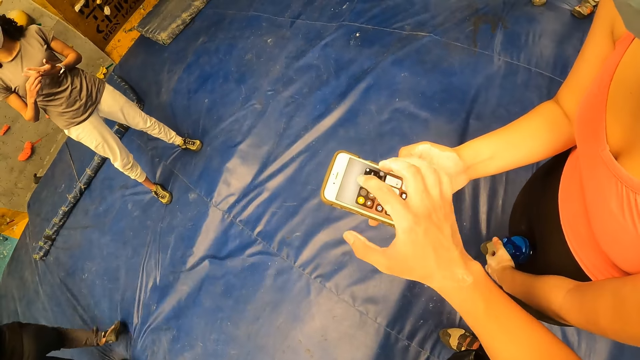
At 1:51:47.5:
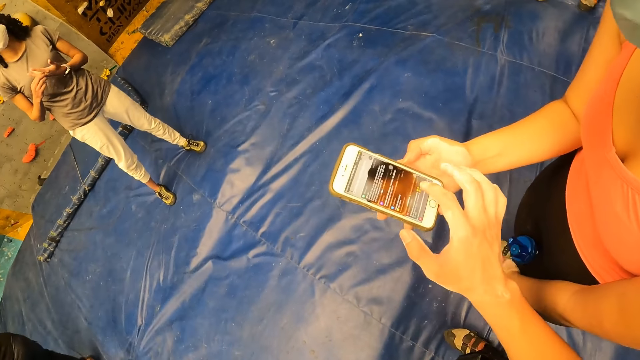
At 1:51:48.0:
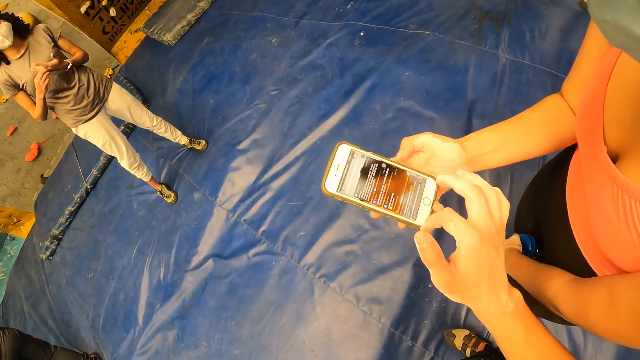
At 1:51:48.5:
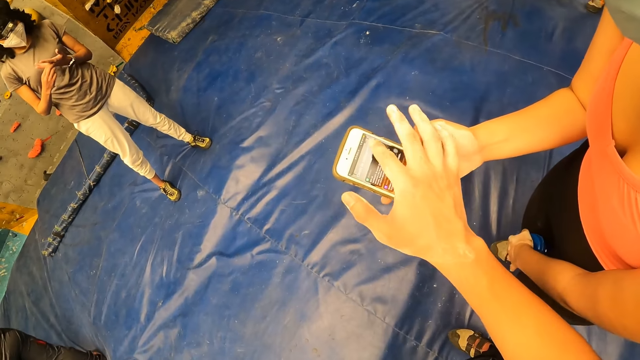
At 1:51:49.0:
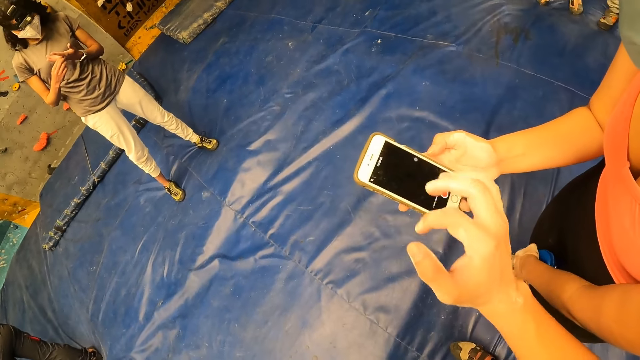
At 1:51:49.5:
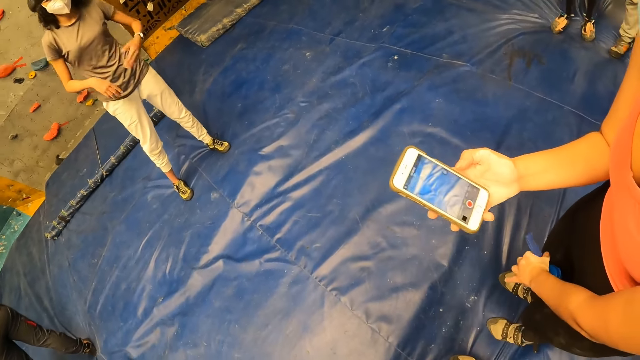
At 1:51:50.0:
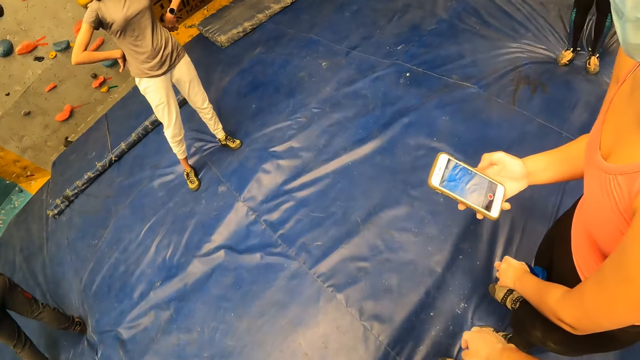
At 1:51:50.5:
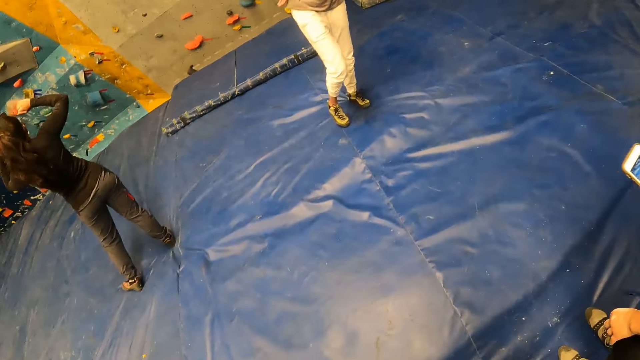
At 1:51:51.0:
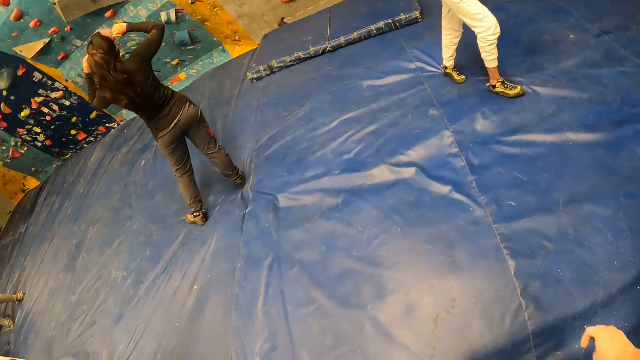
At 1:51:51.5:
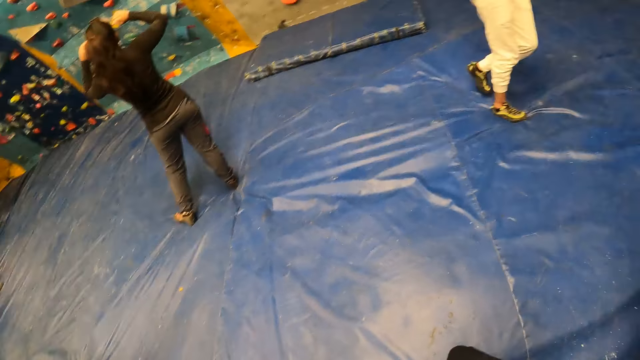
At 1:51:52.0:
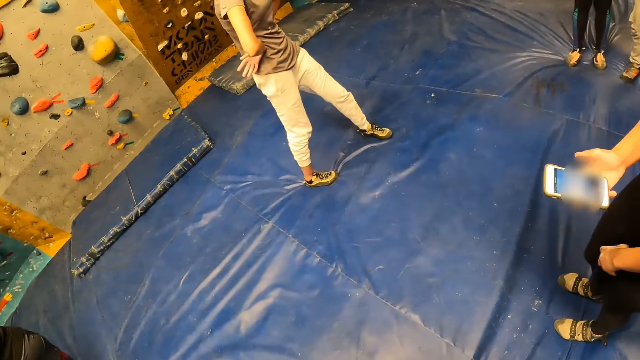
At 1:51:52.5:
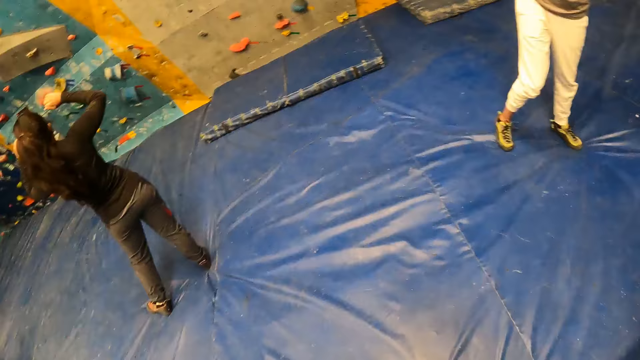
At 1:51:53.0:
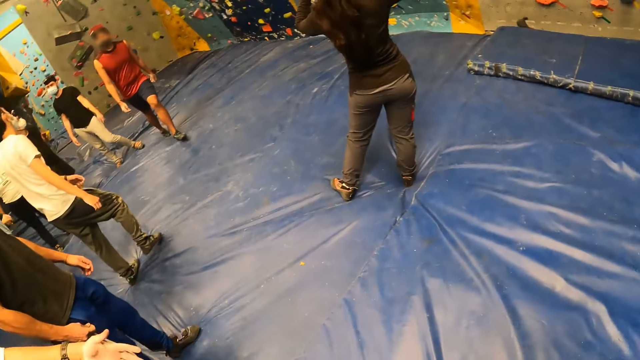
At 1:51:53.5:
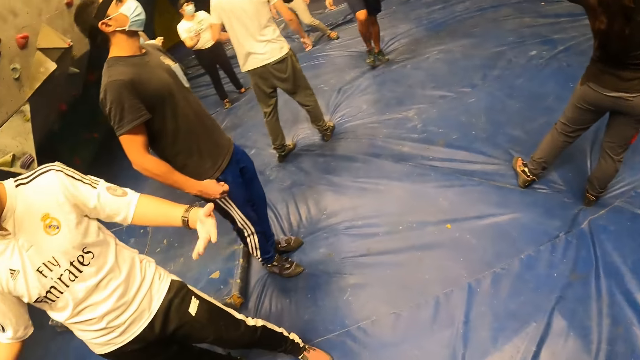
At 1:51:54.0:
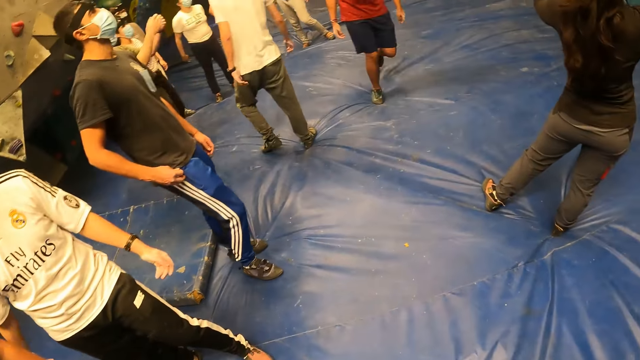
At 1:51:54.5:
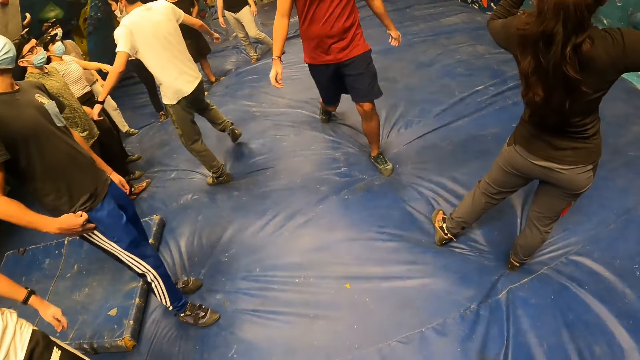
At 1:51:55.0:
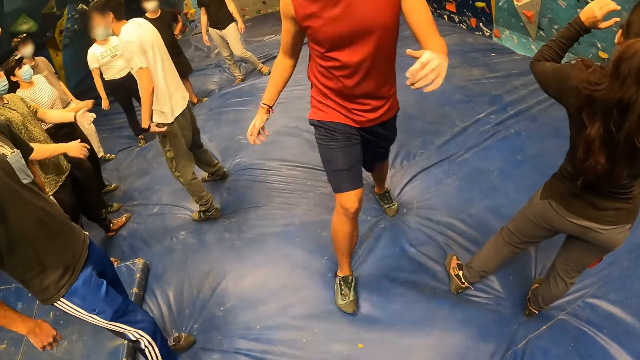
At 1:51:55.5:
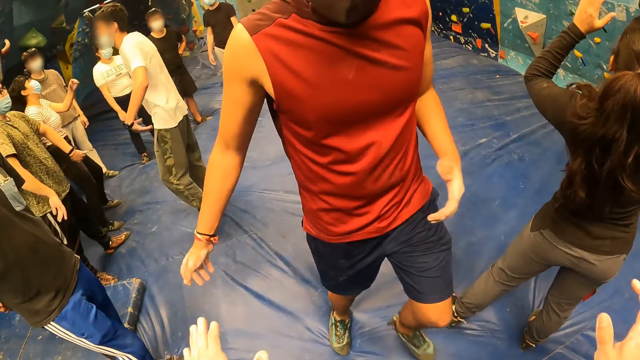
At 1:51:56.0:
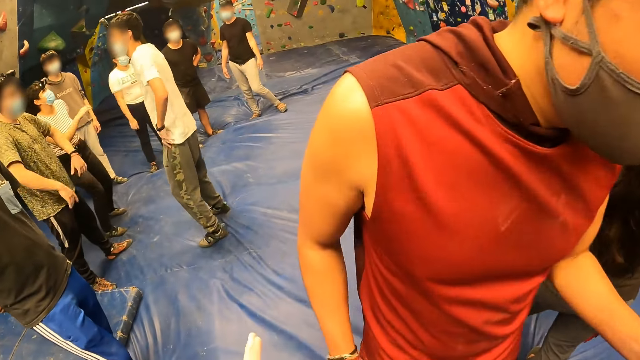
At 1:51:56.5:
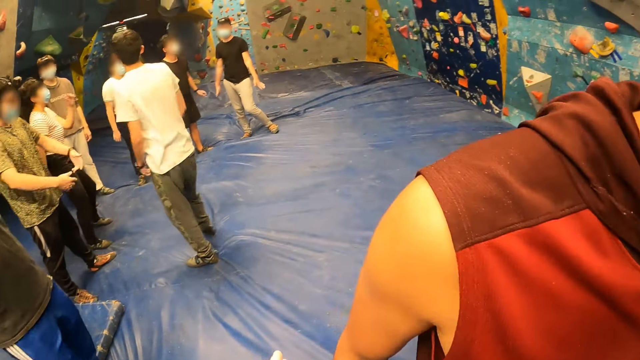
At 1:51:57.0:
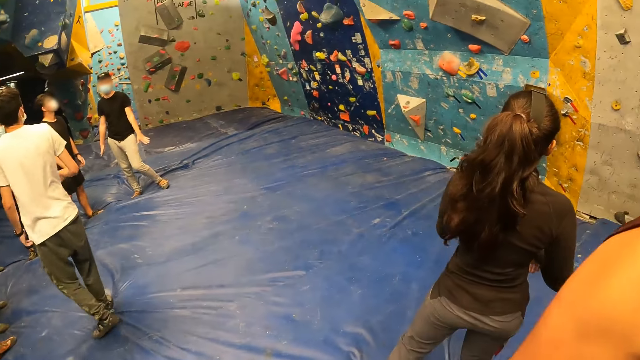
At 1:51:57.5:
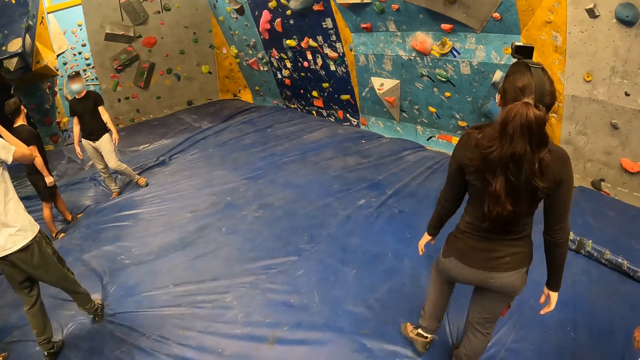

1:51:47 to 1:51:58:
The camera wearer looks around.

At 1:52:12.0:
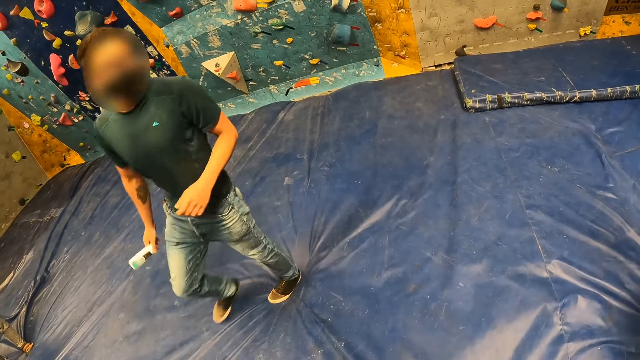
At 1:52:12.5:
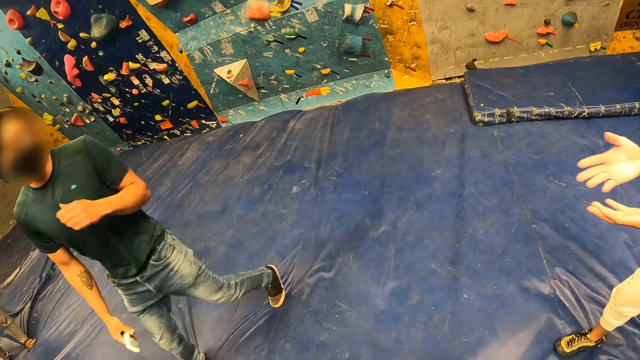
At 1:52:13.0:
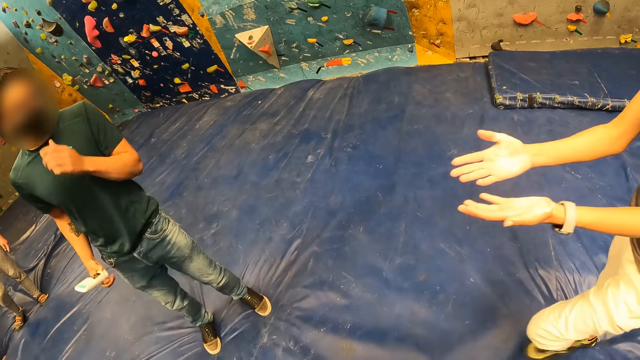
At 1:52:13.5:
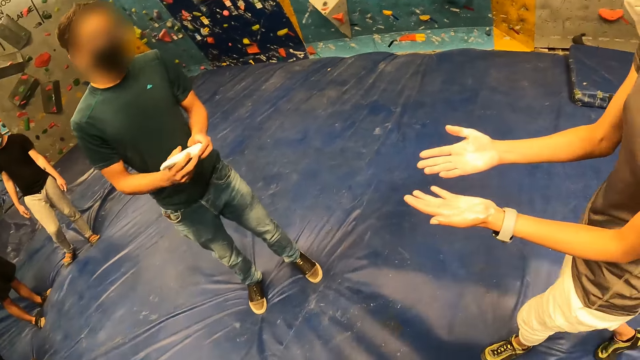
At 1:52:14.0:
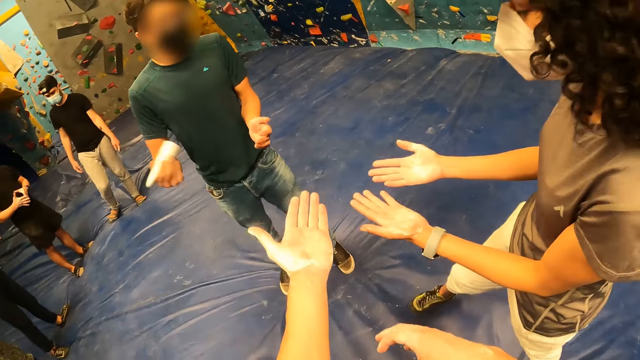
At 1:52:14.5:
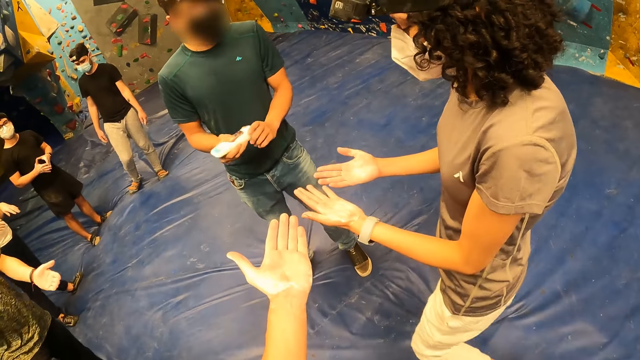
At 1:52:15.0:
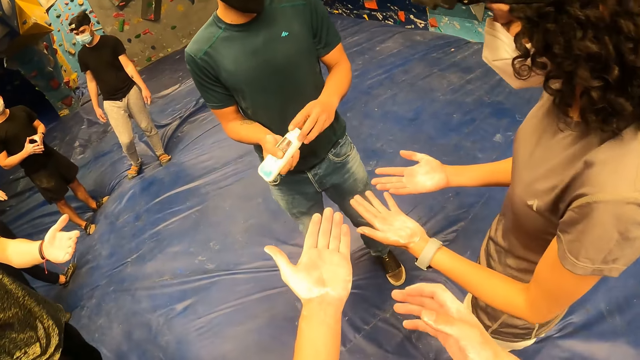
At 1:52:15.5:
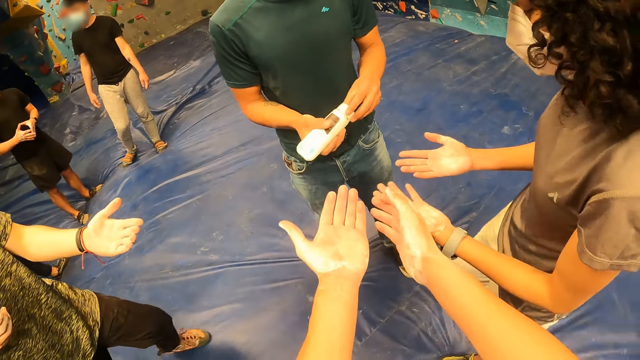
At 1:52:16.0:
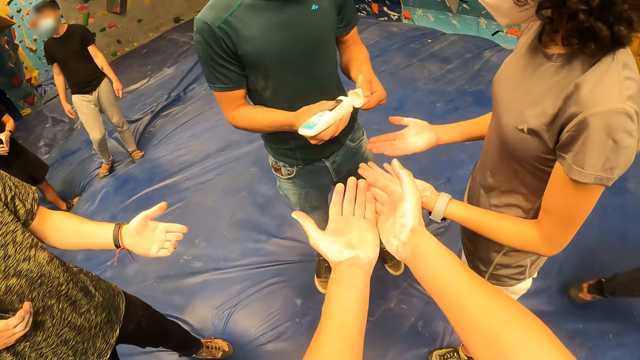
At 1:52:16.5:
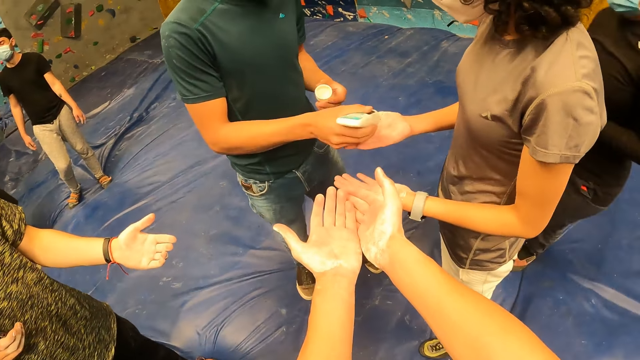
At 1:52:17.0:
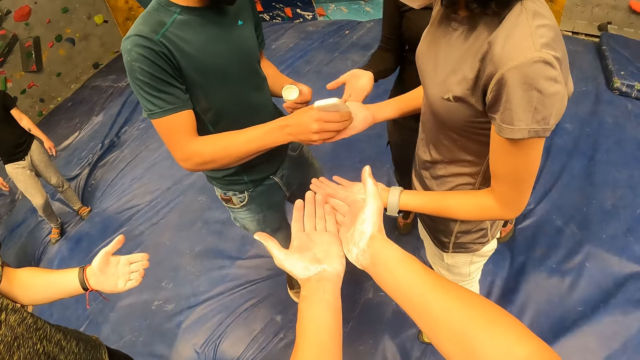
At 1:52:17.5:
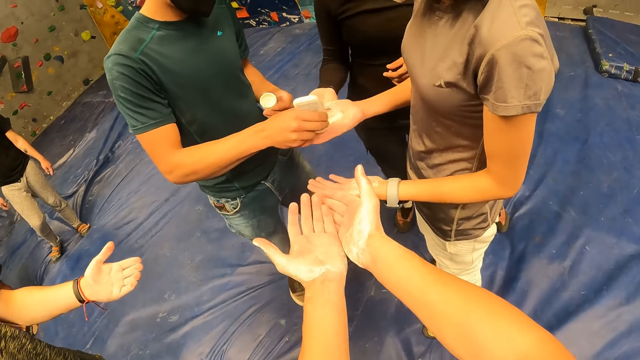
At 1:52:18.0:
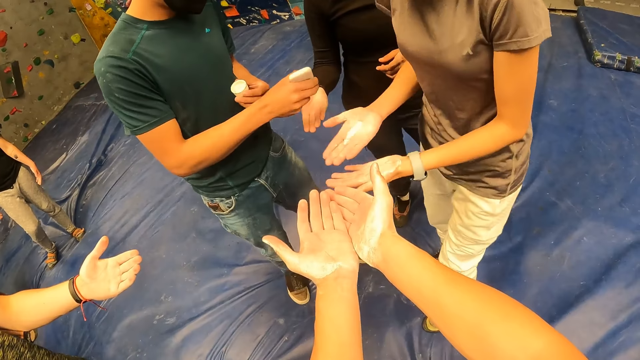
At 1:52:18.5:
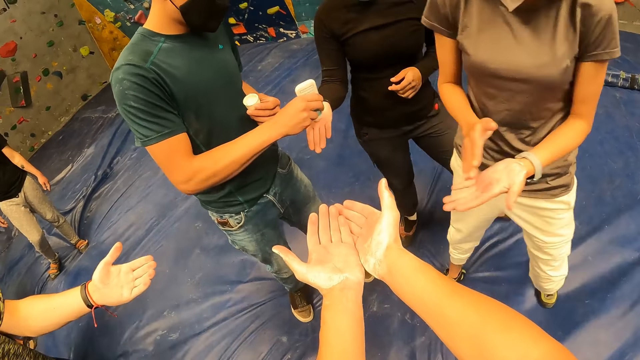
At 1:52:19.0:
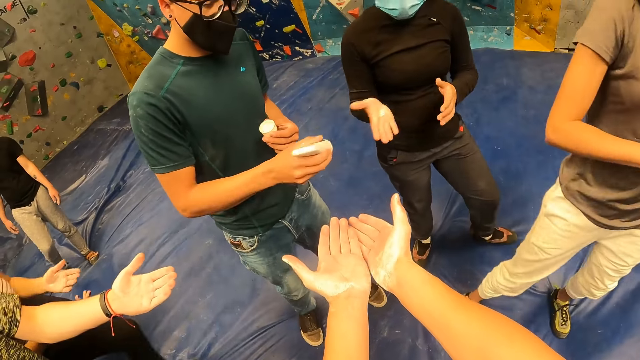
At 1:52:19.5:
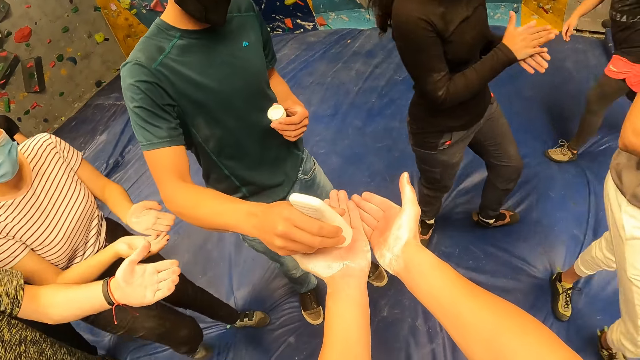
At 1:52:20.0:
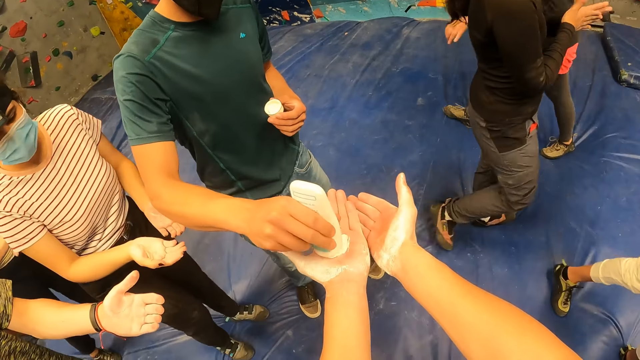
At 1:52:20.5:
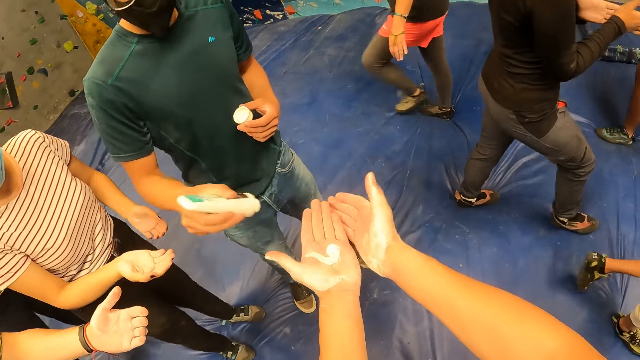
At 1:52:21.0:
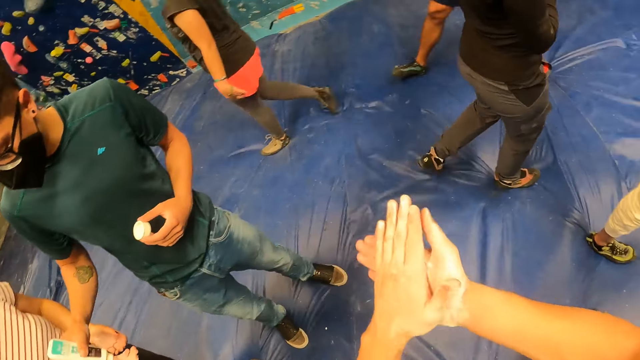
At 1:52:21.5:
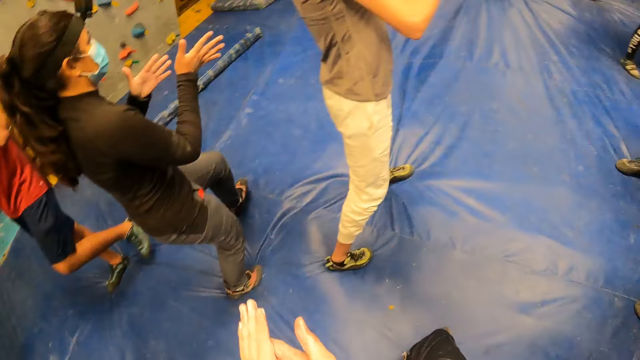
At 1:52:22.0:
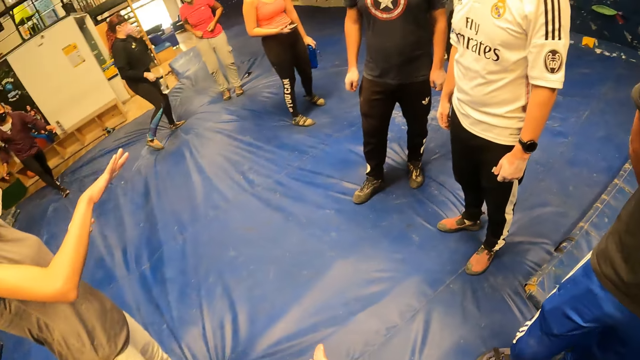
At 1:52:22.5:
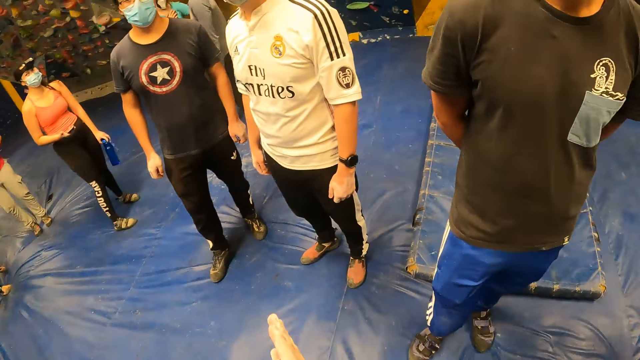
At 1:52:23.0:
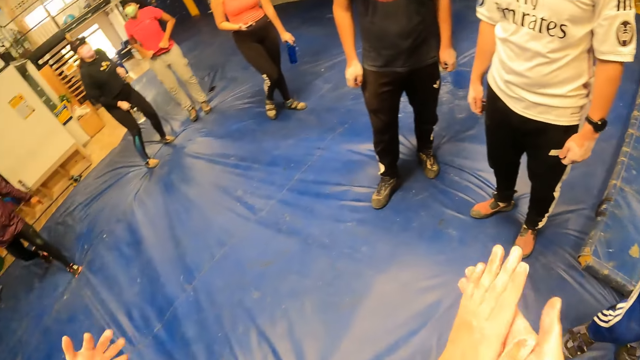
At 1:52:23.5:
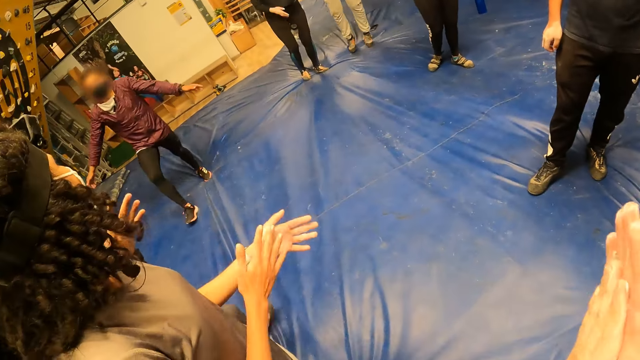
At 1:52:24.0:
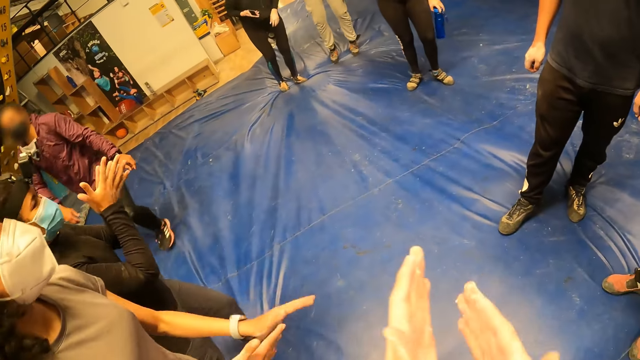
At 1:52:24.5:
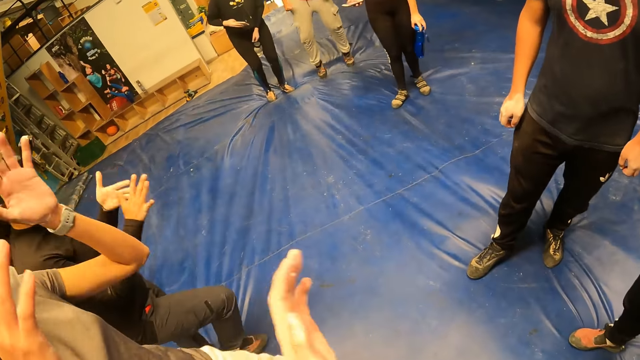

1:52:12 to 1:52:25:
The camera wearer stretches her left palm towards a man. A woman stretches her palms towards the man. The man shakes a tube of cream with his right hand. He opens the cover of the tube with his left hand. The camera wearer stretches his hands. The man pours the cream from the tube in his right hand into the woman's right palm. Another woman stretches her right palm towards the man. The man pours the cream from the tube in his right hand into the other woman's right palm. The first woman rubs palms together. The man pours the cream from the tube in his right hand into the camera wearer's left palm. The other woman rubs both palms together. The camera wearer rubs both palms together.
